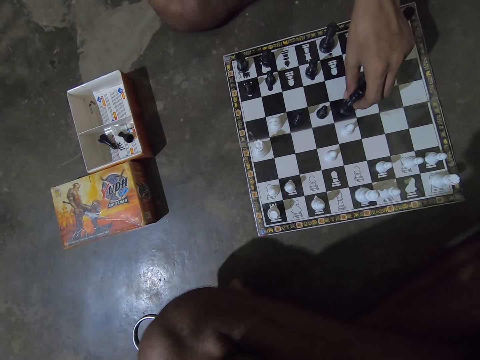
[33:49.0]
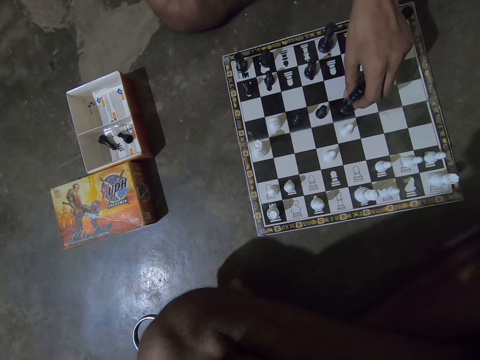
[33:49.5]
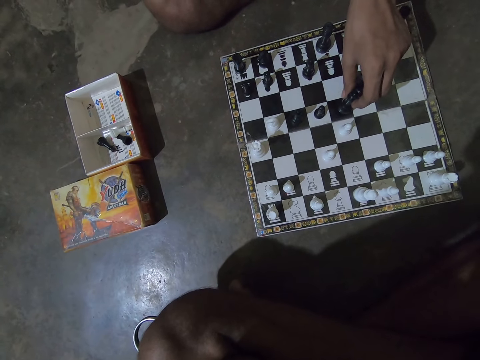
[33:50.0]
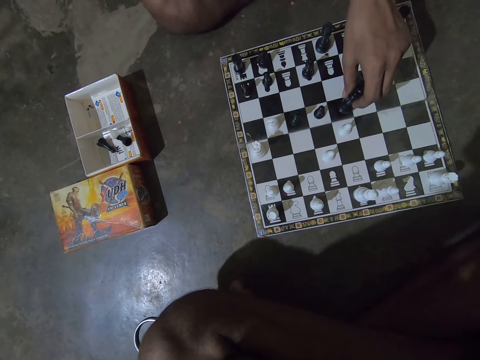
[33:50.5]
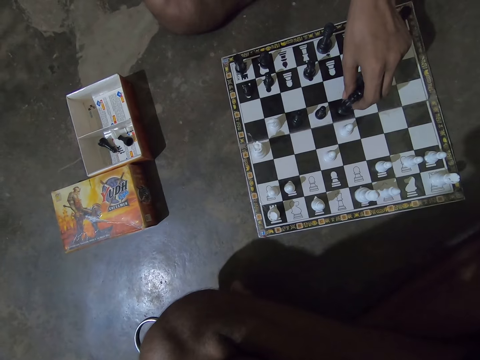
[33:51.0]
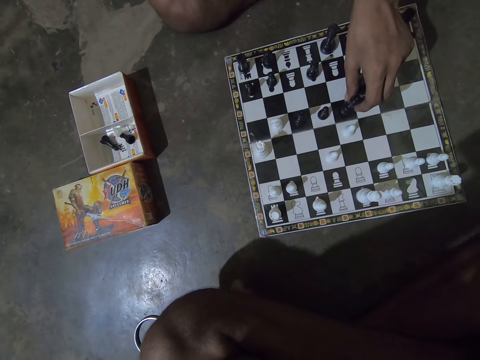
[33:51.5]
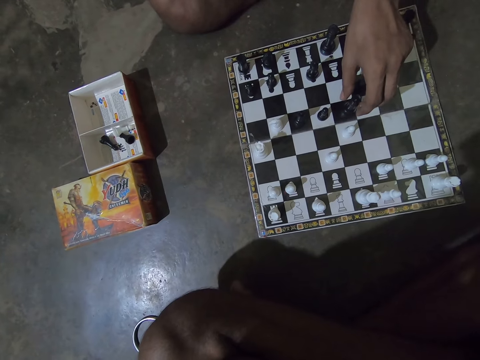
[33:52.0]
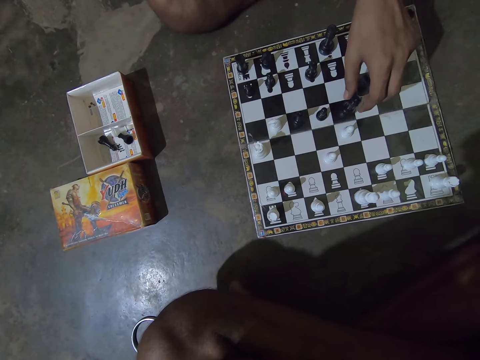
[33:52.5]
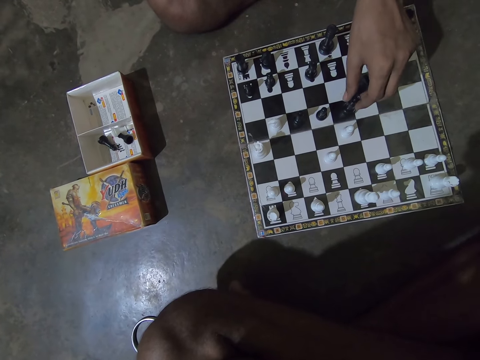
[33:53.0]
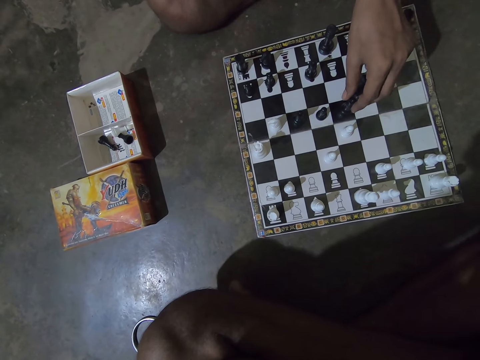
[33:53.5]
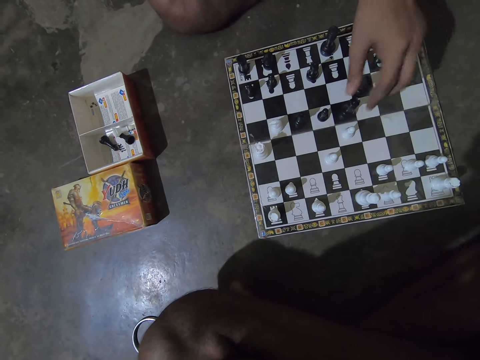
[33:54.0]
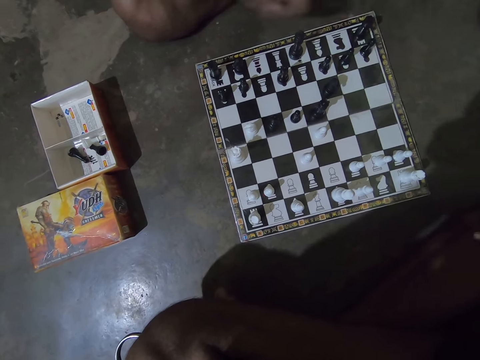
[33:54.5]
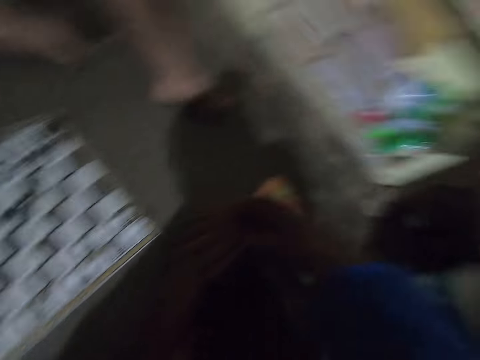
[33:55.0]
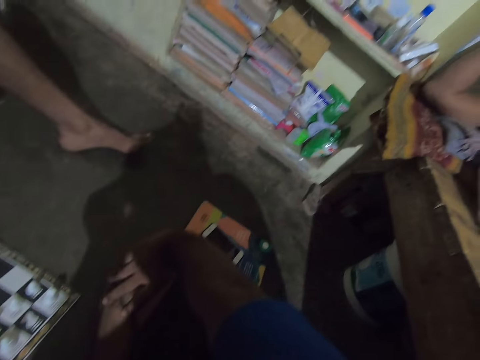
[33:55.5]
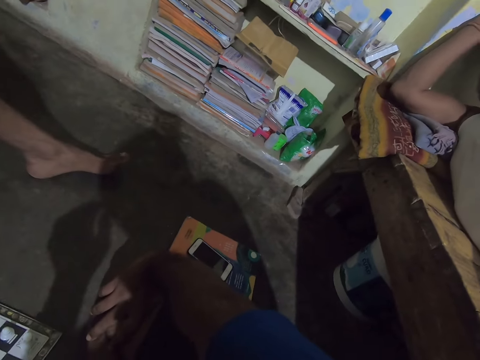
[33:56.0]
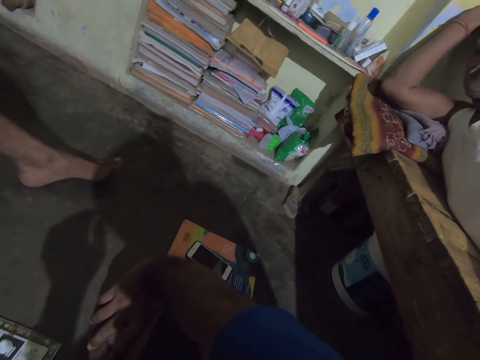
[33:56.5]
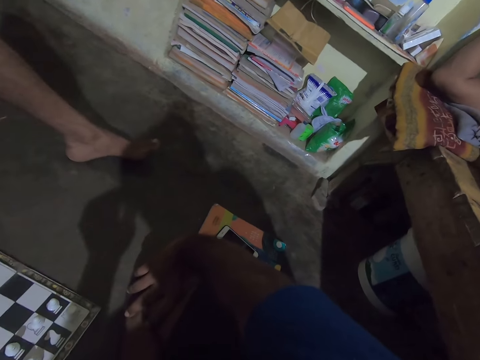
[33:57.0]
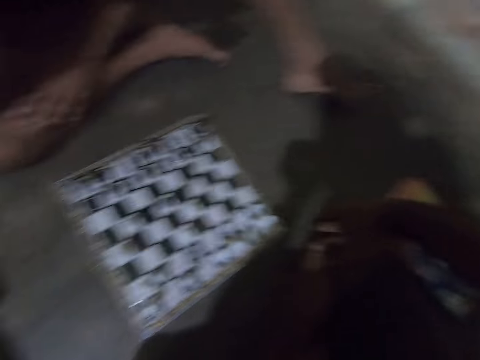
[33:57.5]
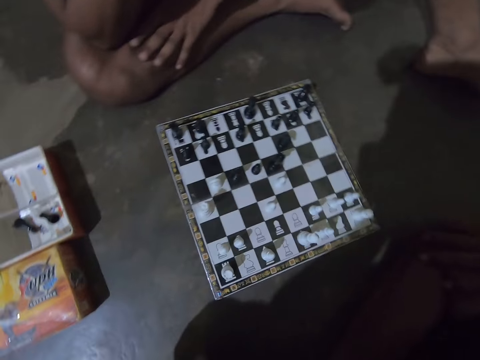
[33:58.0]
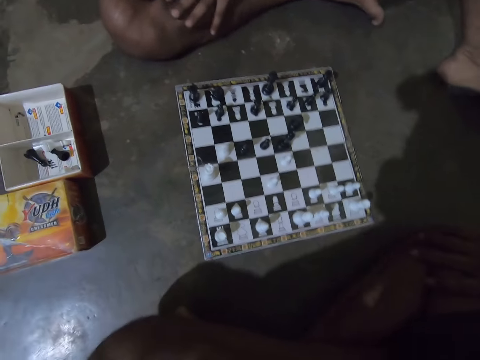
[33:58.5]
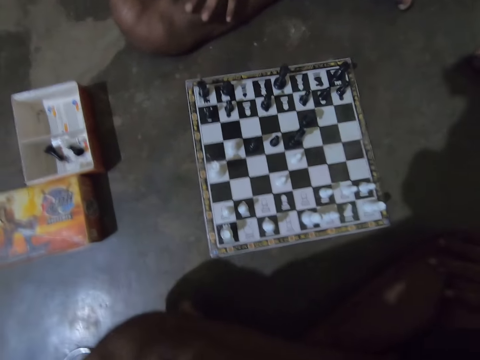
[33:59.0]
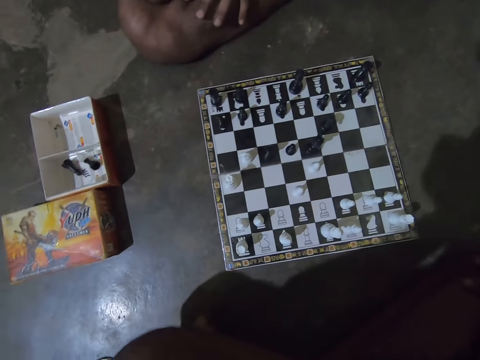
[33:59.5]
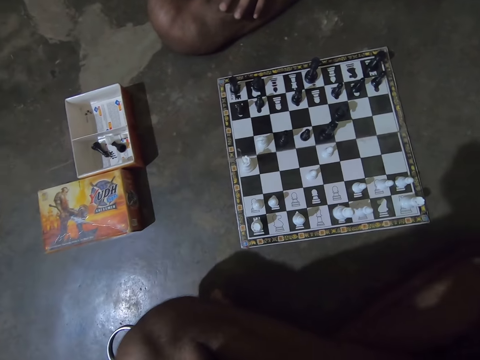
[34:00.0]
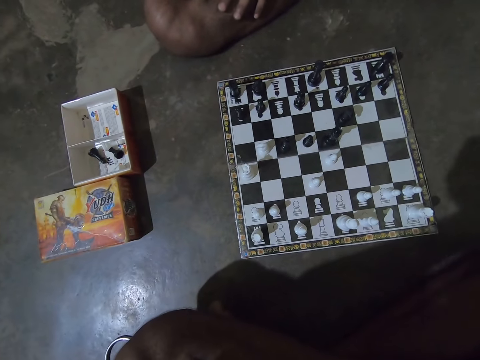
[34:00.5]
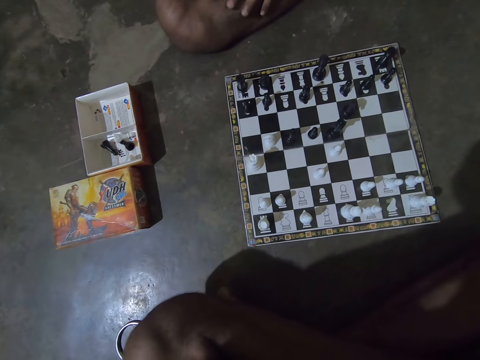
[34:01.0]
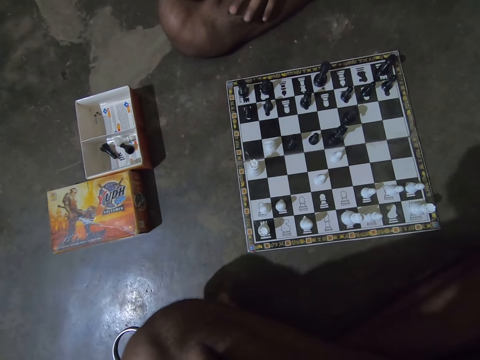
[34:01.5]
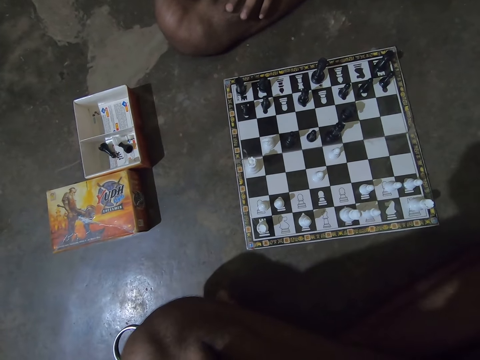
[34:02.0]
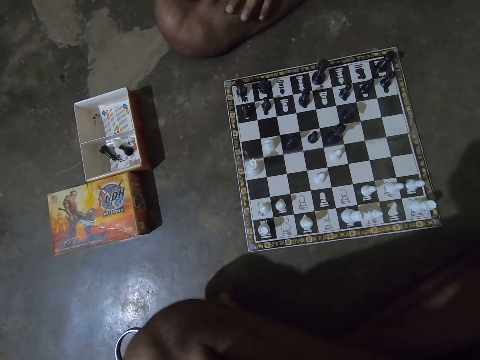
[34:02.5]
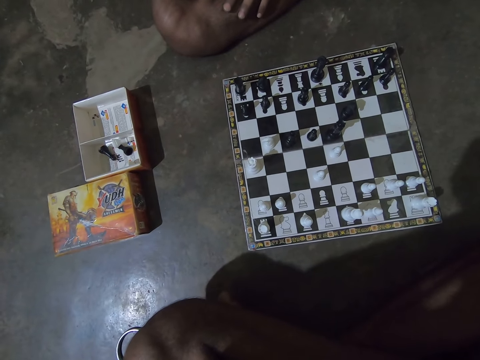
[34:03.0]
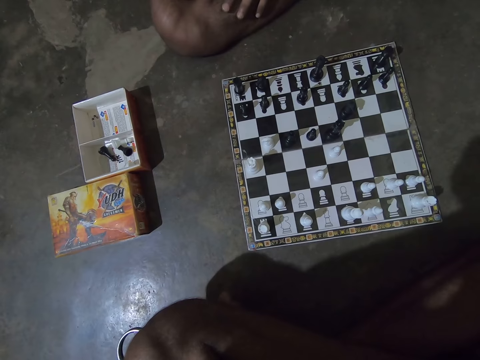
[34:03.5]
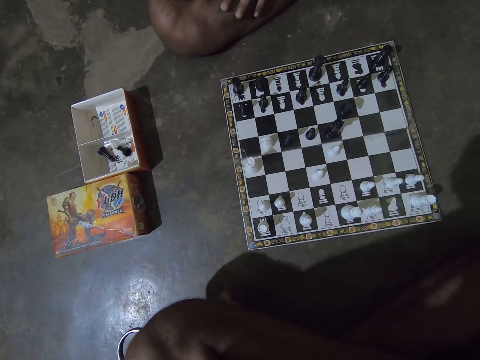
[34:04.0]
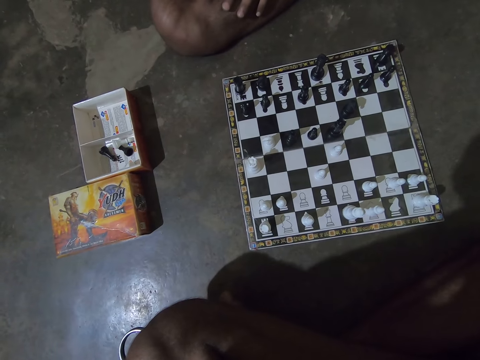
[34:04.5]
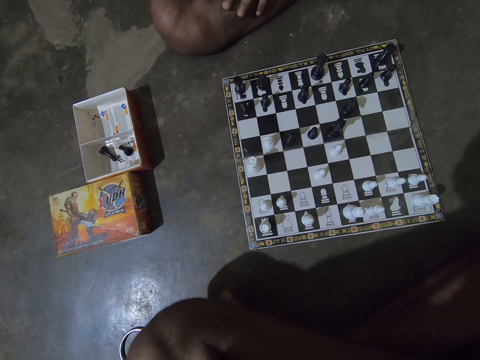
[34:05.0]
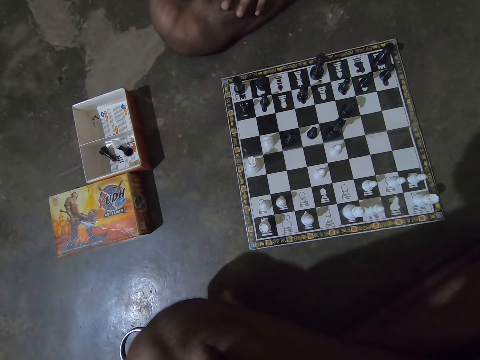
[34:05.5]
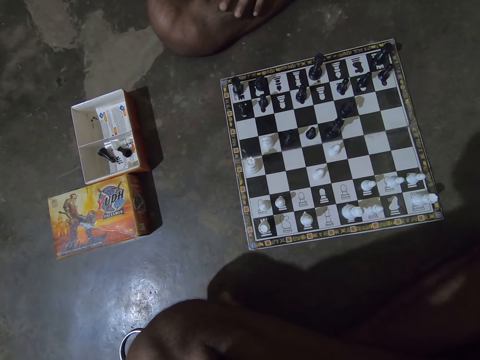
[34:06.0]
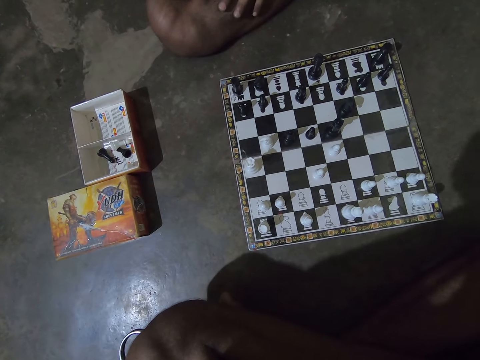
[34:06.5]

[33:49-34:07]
The camera wearer looks aside. He looks towards a girl on his right side. He looks at the chess game.

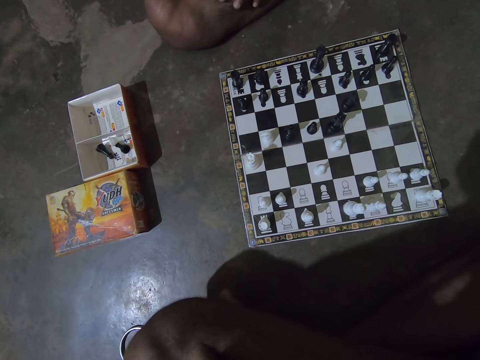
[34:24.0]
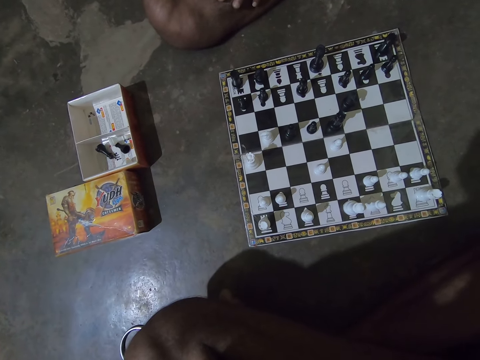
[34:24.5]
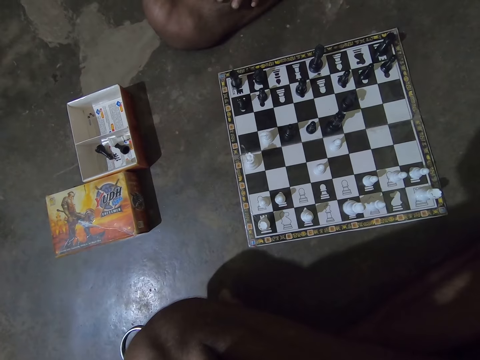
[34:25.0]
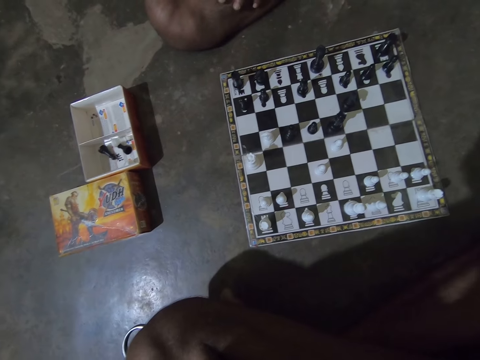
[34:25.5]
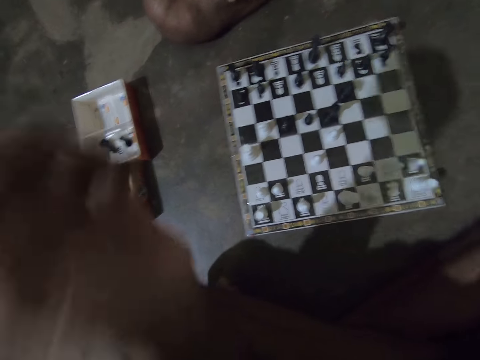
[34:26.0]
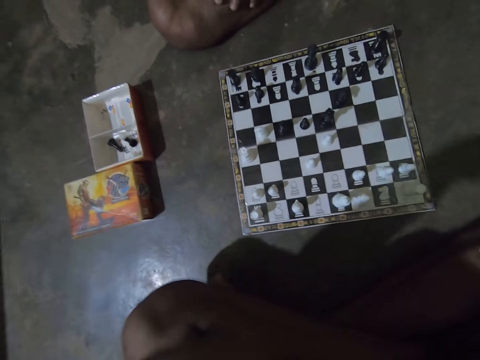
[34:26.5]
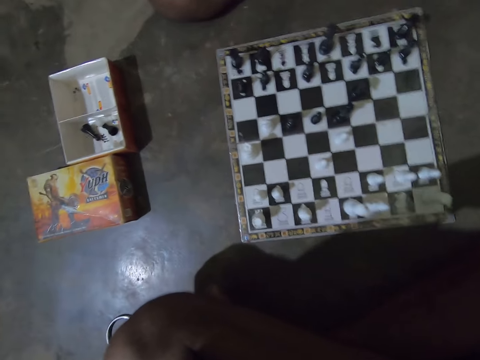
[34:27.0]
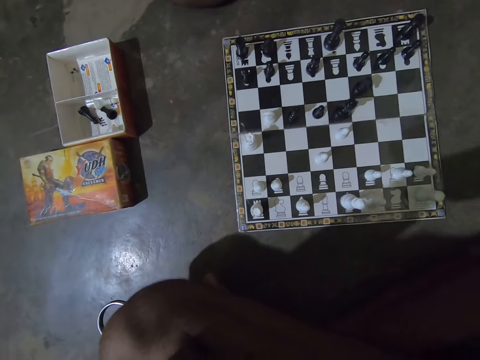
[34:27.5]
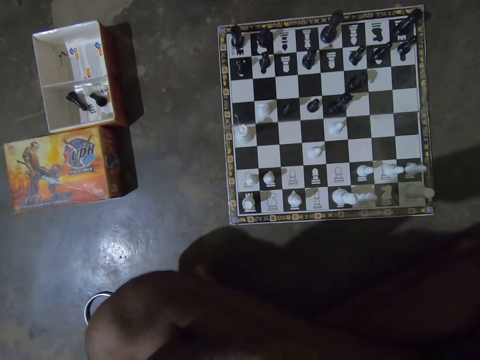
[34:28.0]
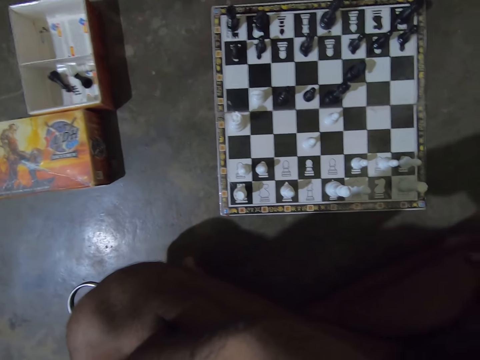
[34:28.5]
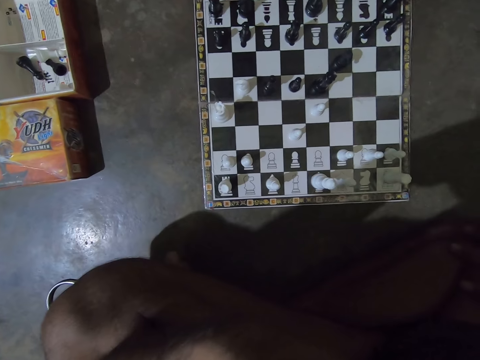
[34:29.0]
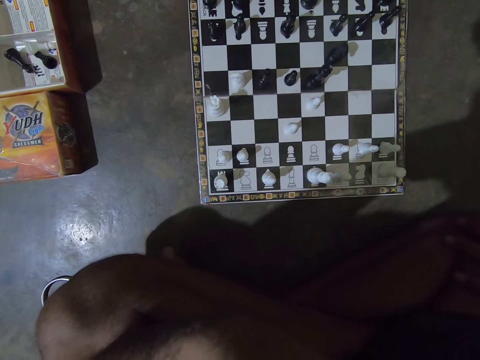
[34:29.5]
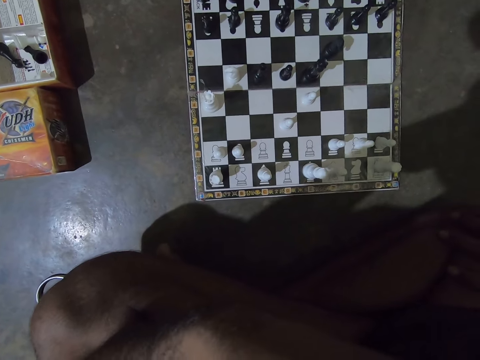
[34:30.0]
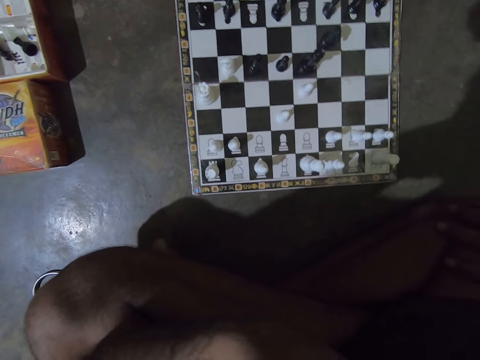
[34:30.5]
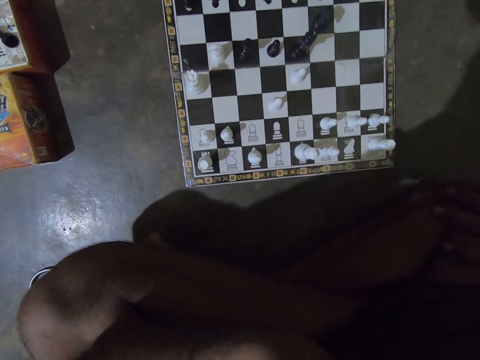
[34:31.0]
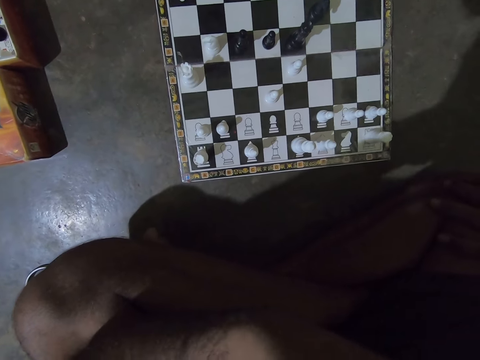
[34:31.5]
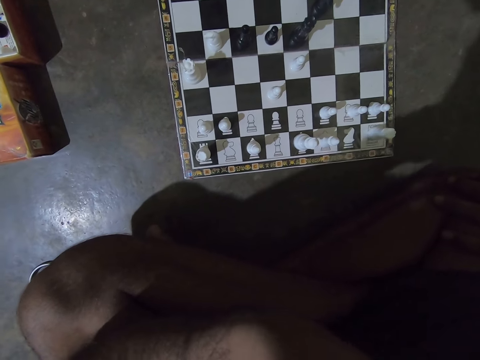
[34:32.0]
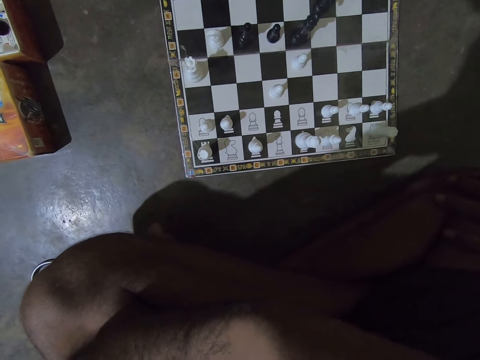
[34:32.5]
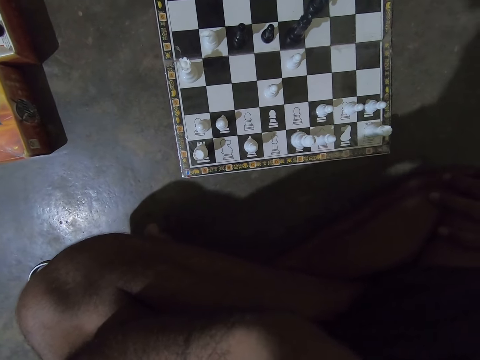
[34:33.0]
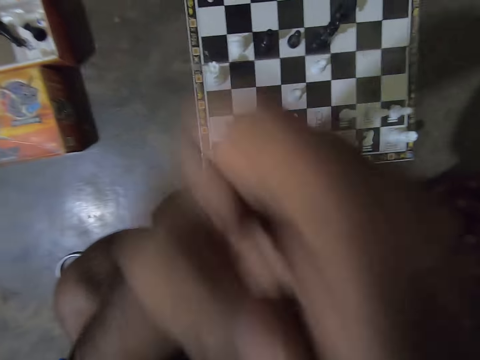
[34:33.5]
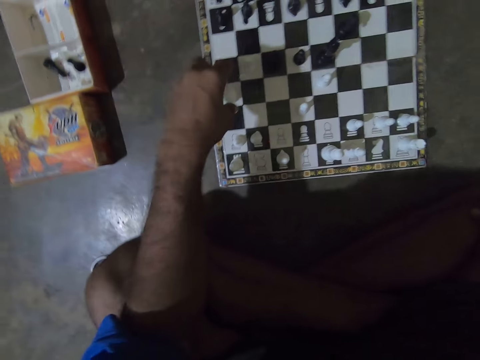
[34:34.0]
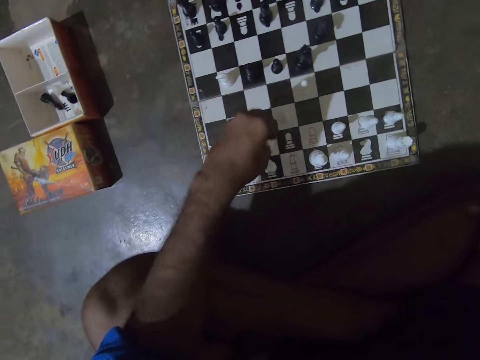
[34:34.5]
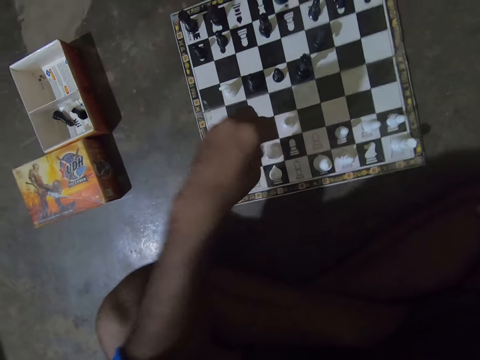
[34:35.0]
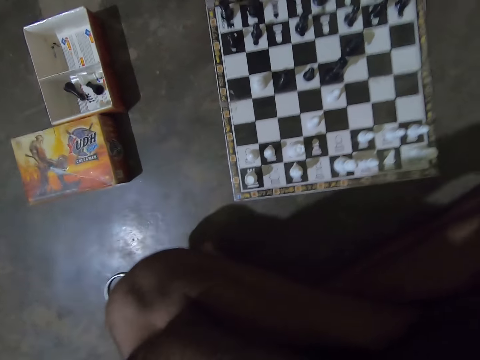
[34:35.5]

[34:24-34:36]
The camera wearer moves his left hand forward slightly. He moves the white Rook chess piece backwards on the chess board with his left hand. He picks up the chess piece.
